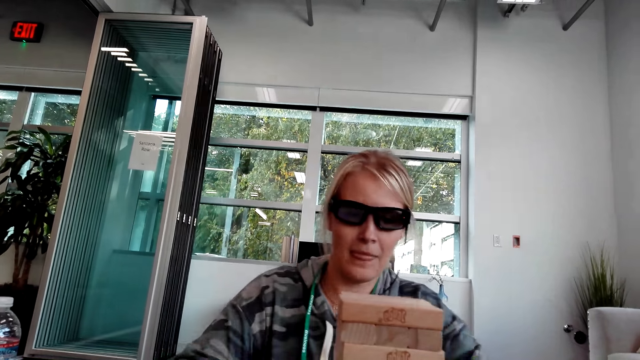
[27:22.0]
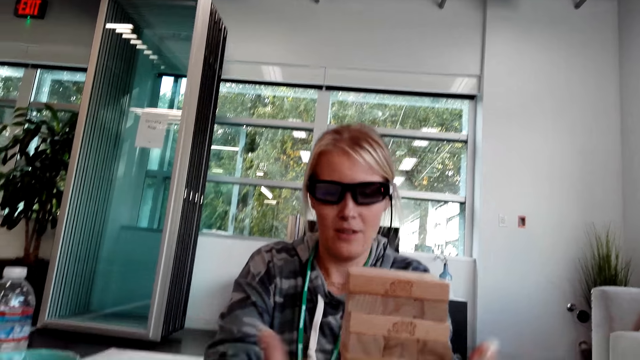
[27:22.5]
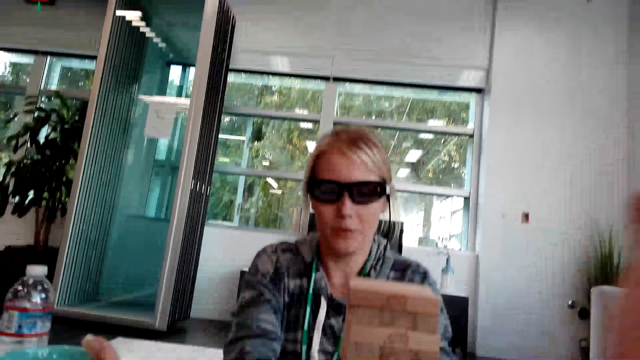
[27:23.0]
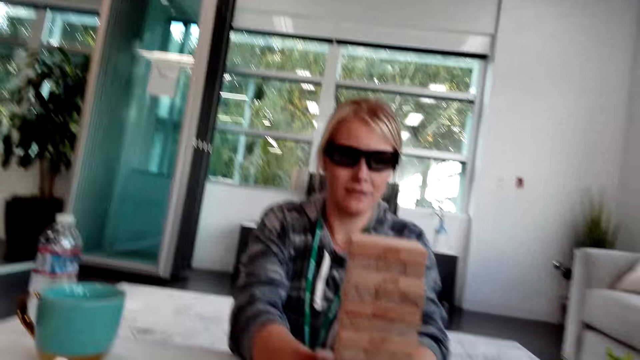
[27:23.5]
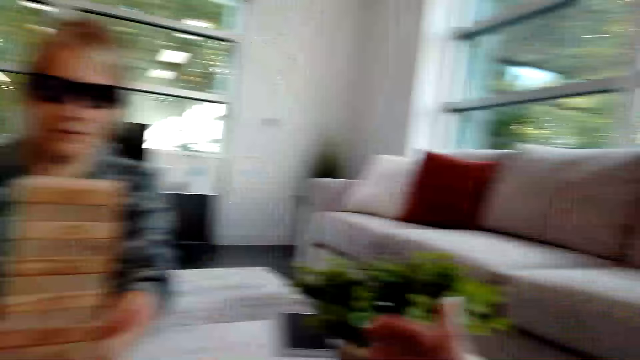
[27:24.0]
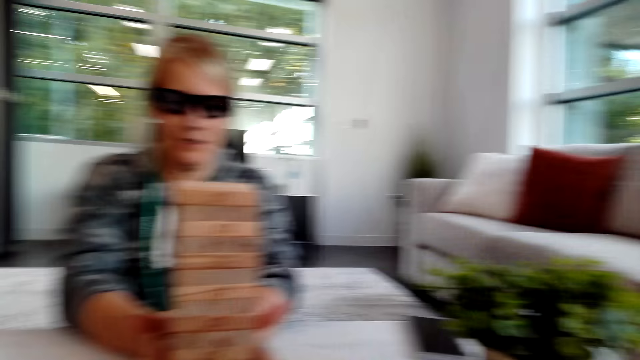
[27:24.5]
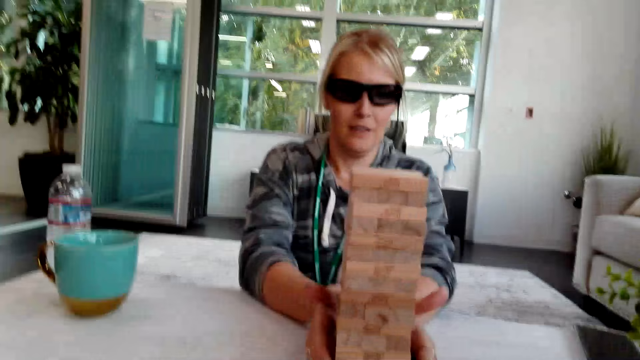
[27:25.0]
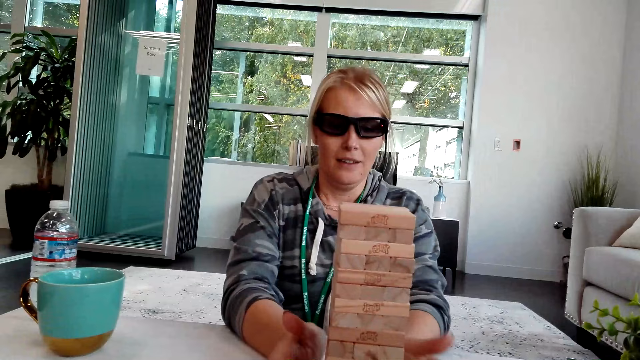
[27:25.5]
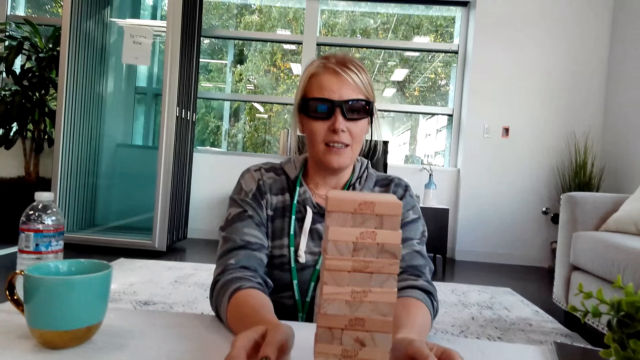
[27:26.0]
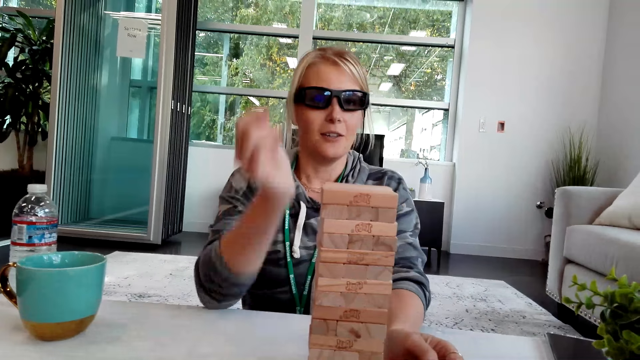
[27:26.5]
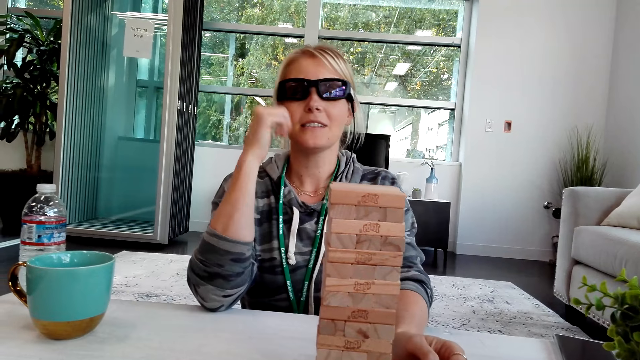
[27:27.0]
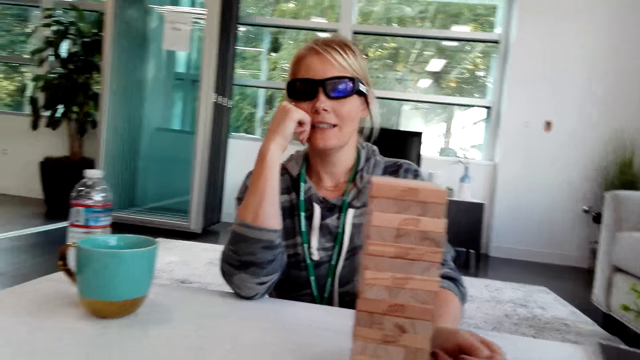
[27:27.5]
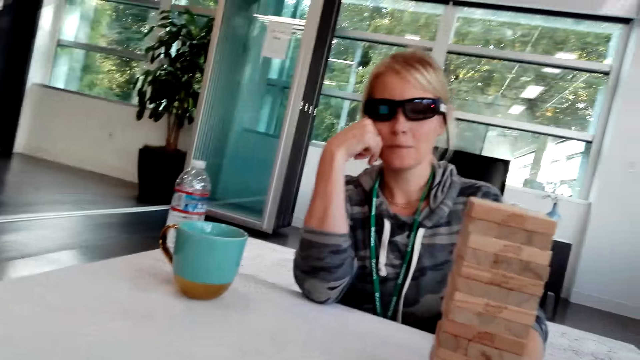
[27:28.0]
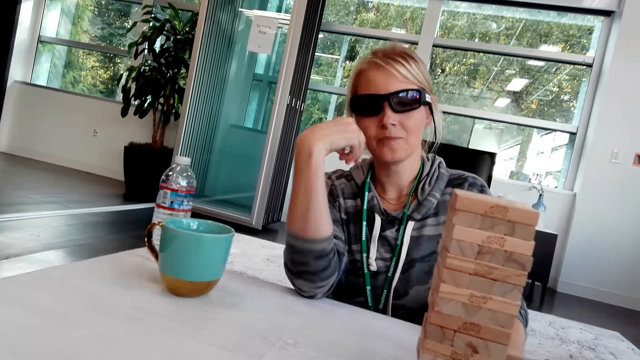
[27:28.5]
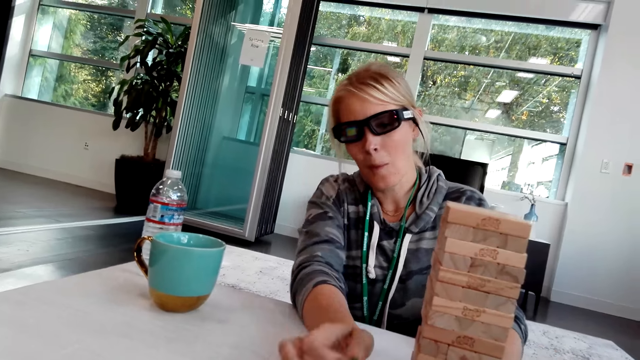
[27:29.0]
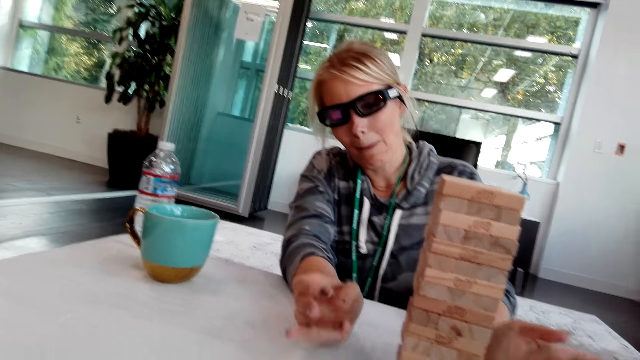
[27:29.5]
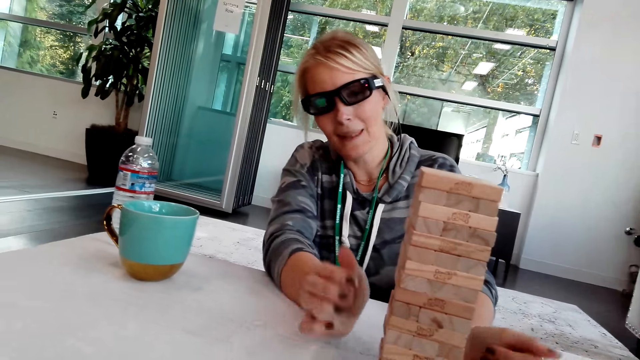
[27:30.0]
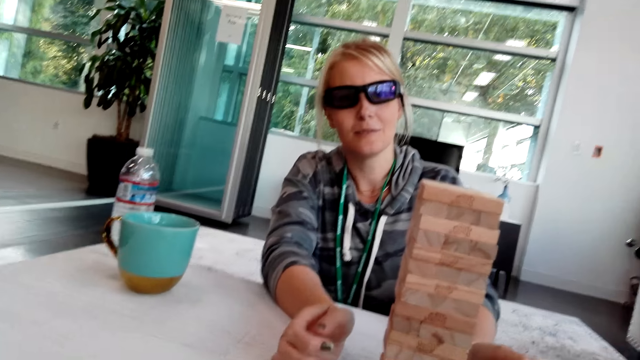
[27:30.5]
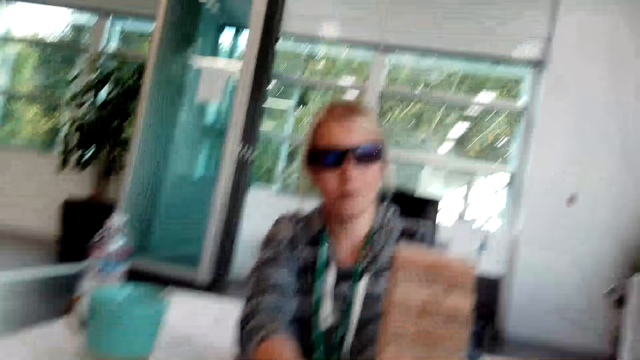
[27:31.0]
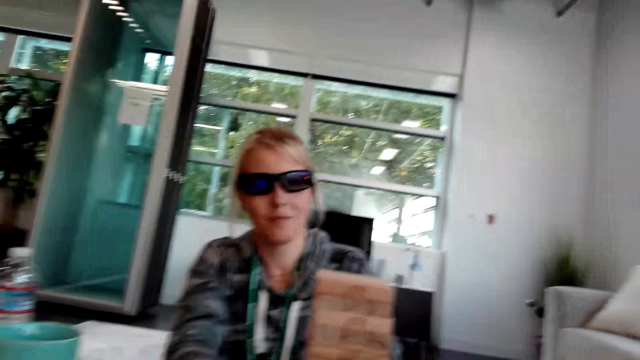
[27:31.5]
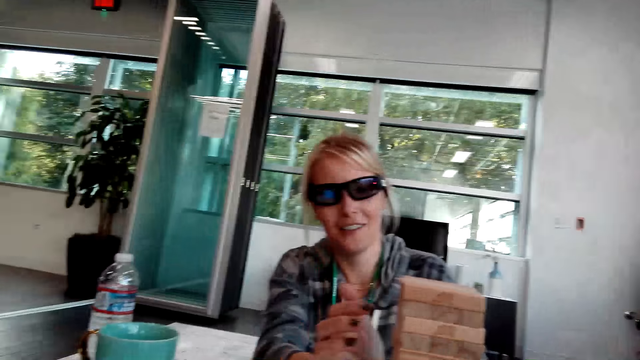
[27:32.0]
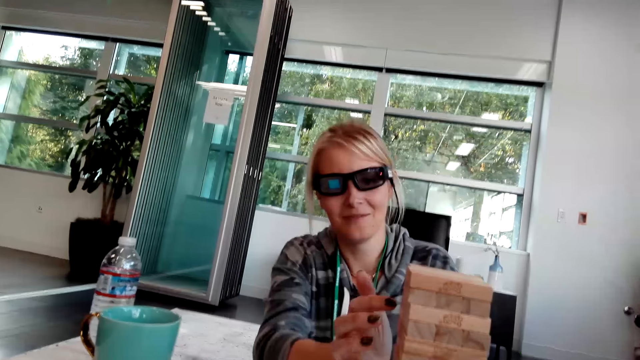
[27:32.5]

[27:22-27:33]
A person raises a hand, holds the cheeks, and stretches the hand.

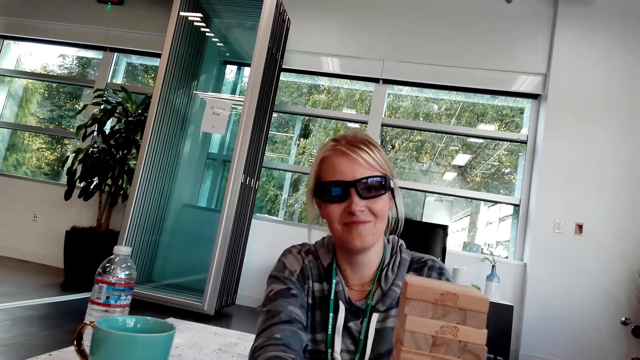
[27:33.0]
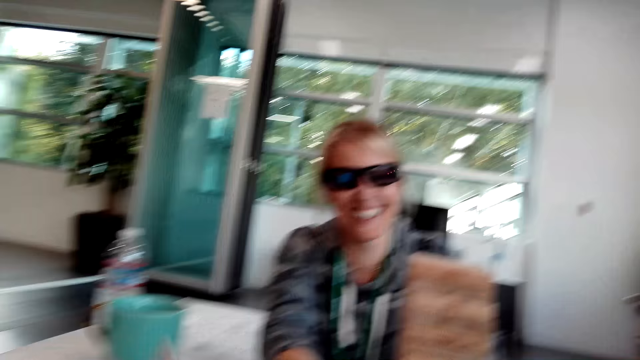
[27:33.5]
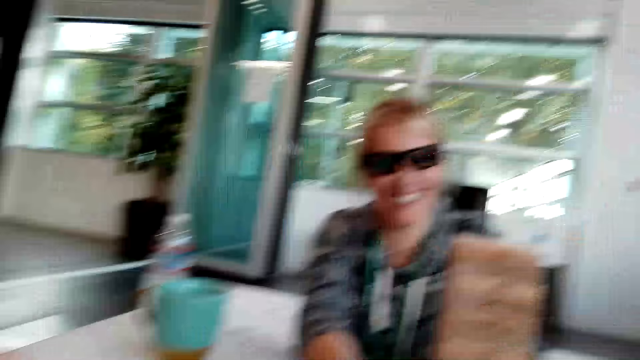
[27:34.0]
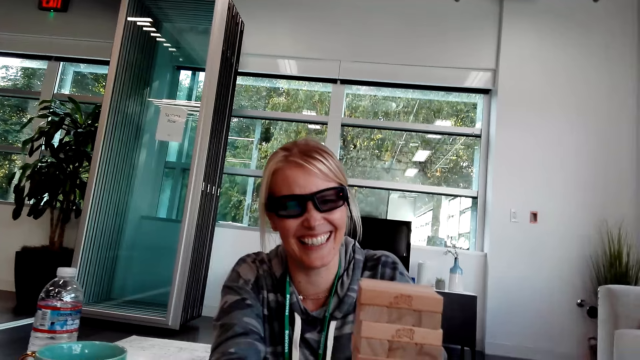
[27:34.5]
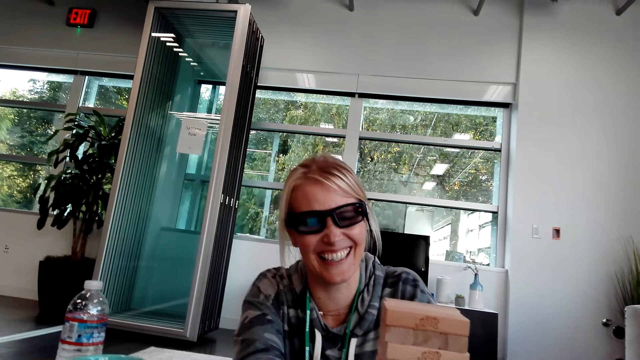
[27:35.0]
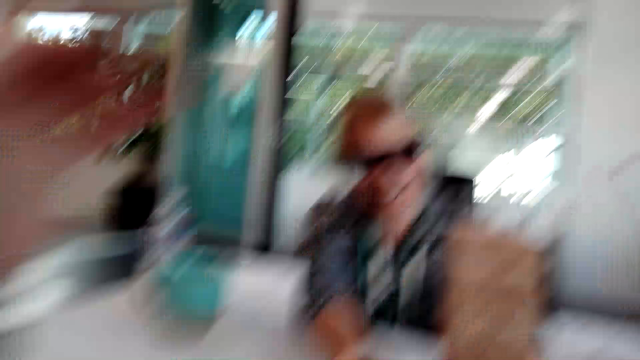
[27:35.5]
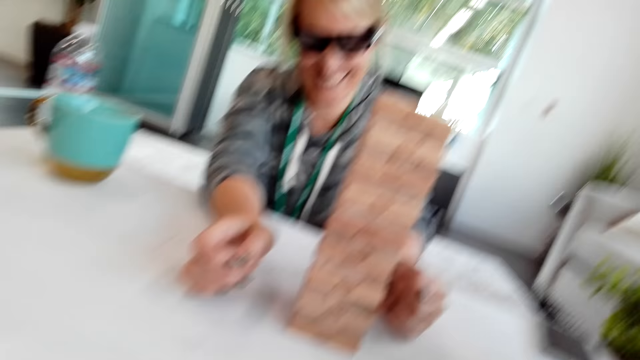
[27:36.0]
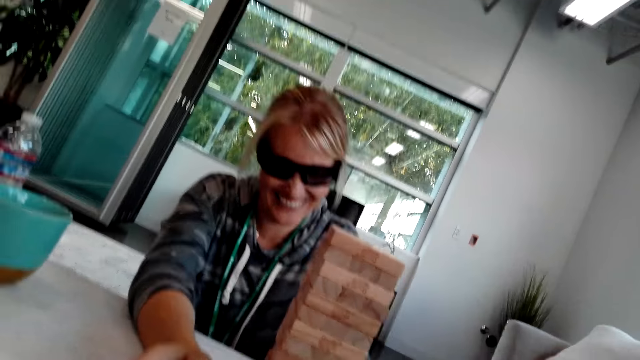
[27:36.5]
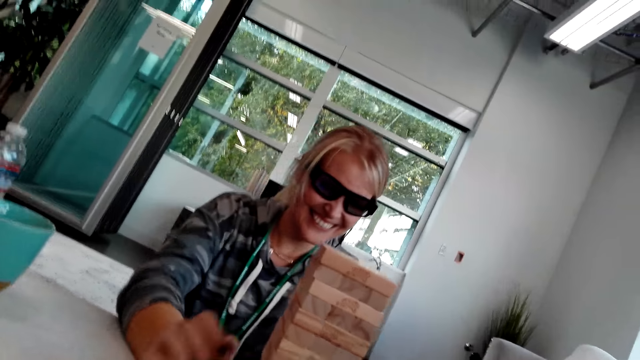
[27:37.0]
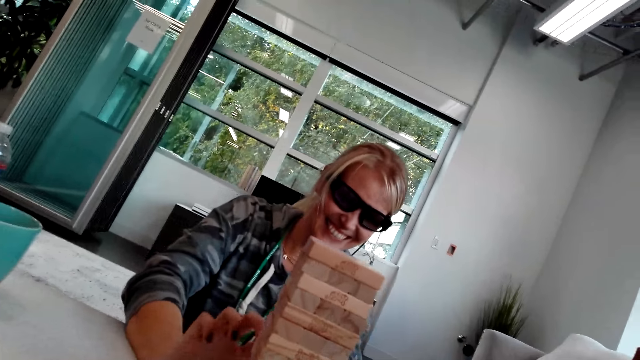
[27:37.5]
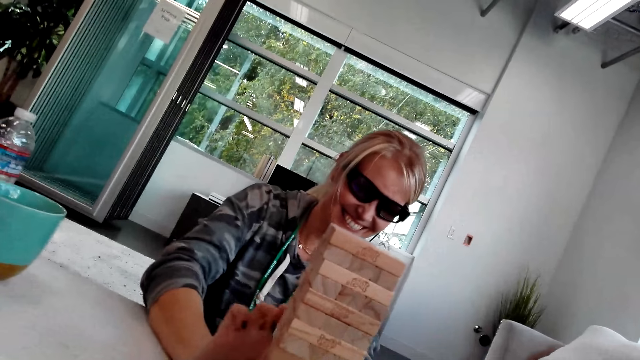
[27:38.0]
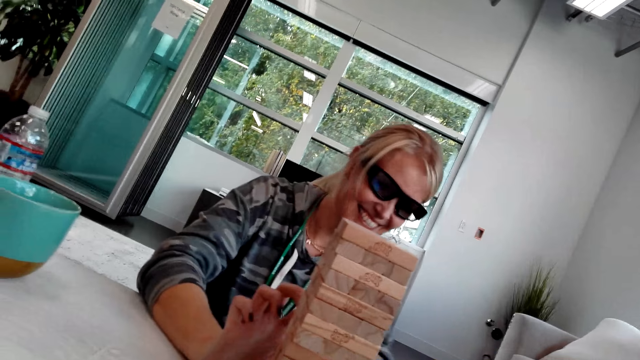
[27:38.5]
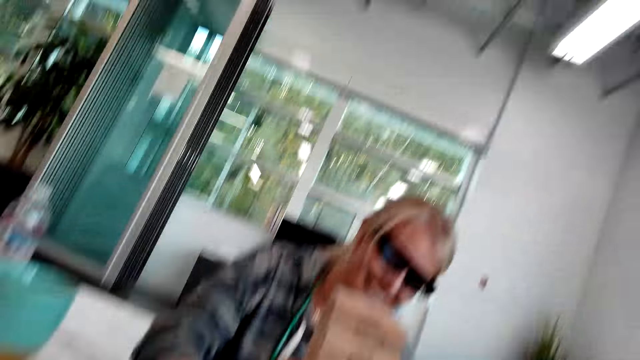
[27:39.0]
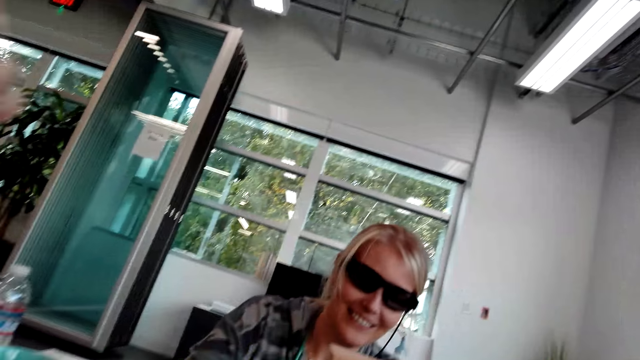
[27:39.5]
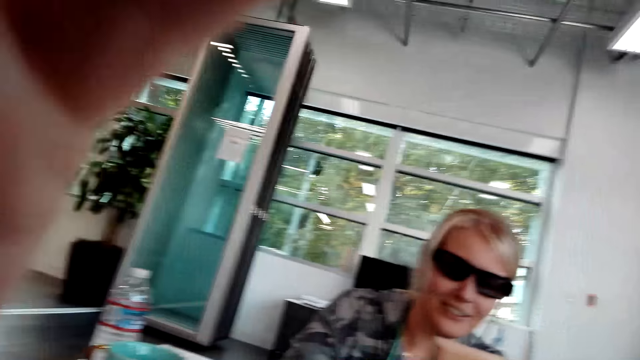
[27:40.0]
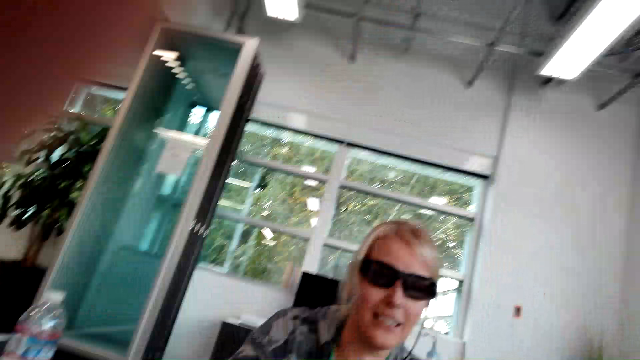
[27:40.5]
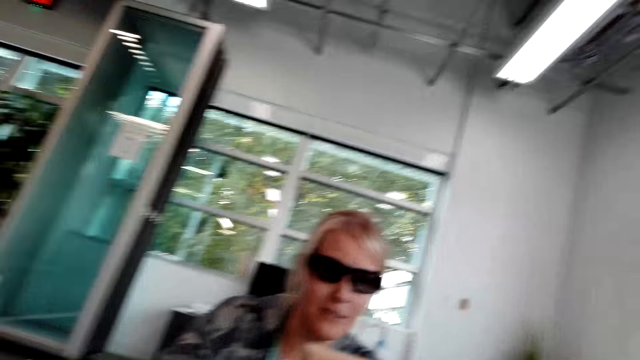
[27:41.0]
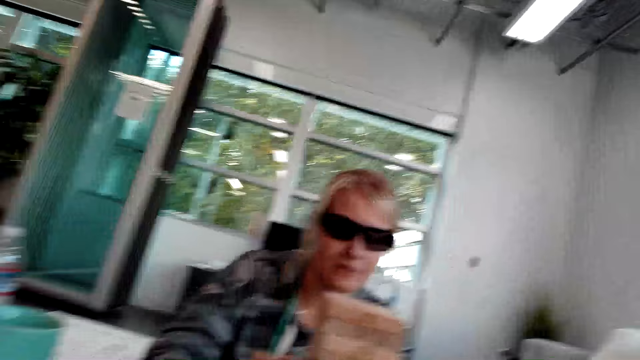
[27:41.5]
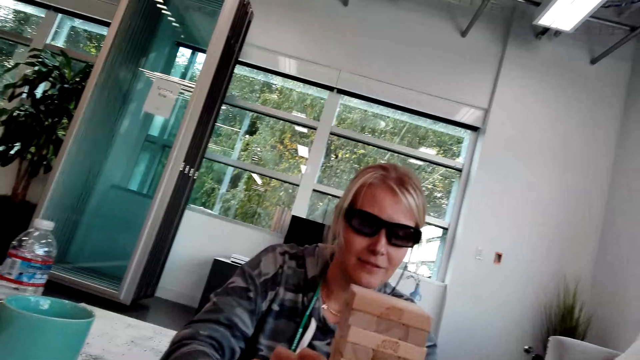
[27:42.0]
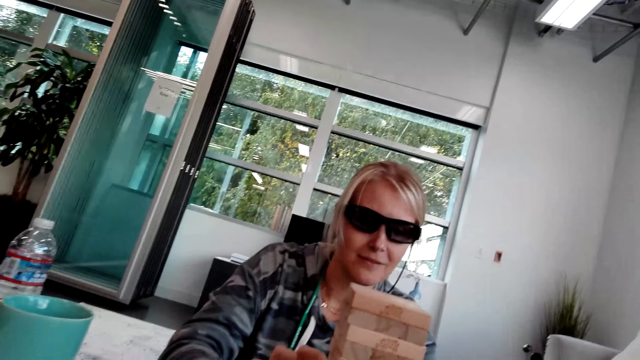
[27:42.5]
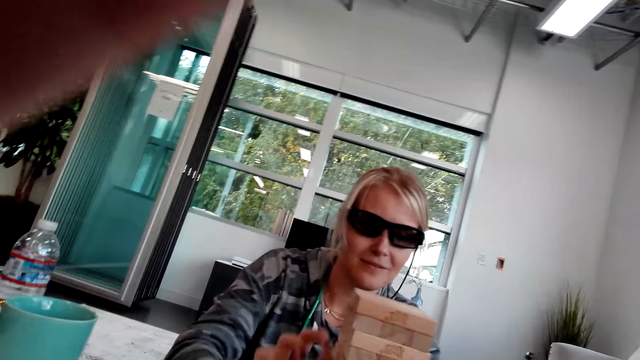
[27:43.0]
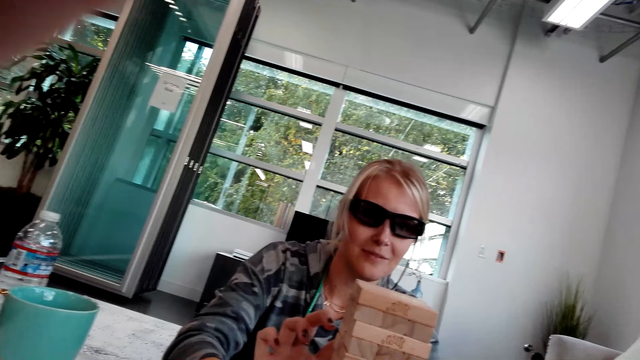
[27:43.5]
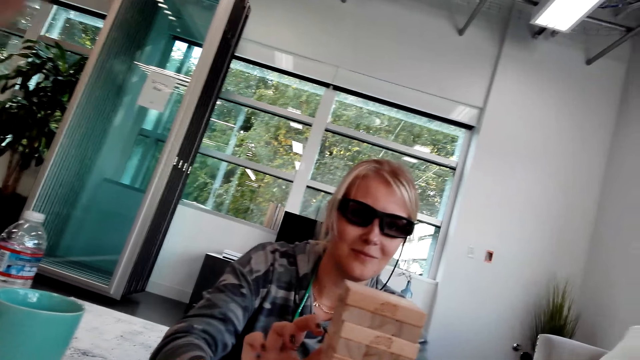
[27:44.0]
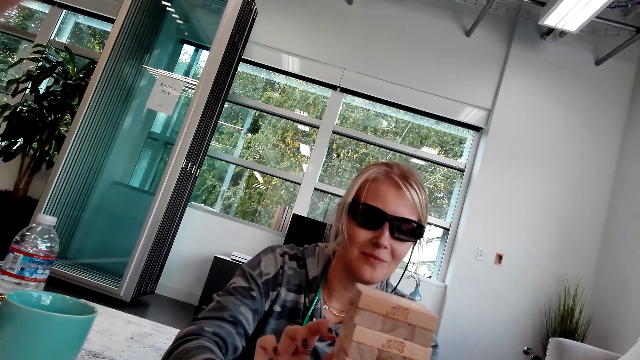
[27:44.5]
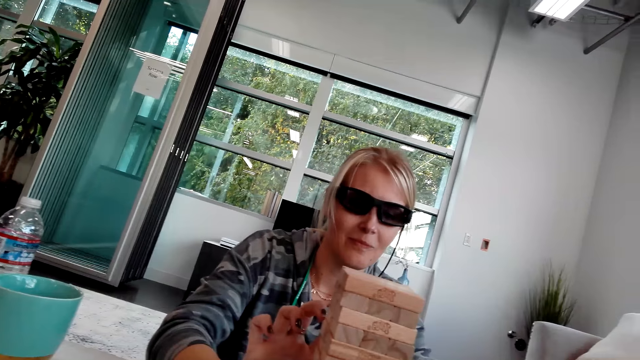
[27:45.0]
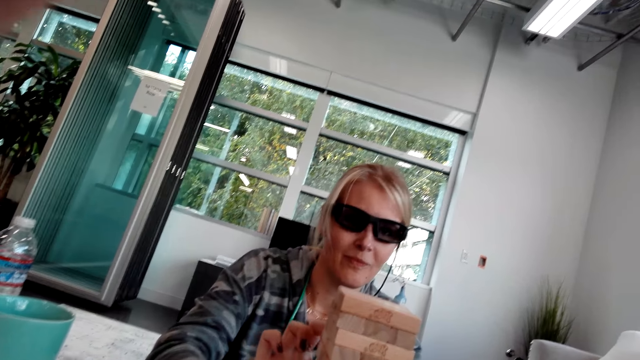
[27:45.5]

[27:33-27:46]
The camera wearer puts a hand in front of the camera. They raise the hand. A person raises a hand.
